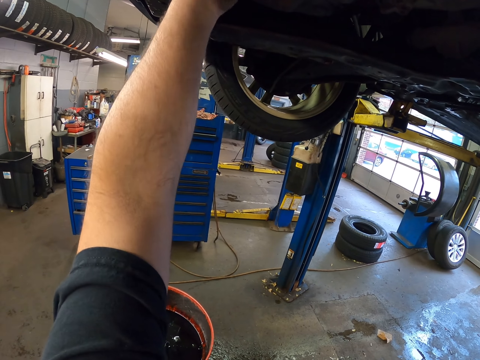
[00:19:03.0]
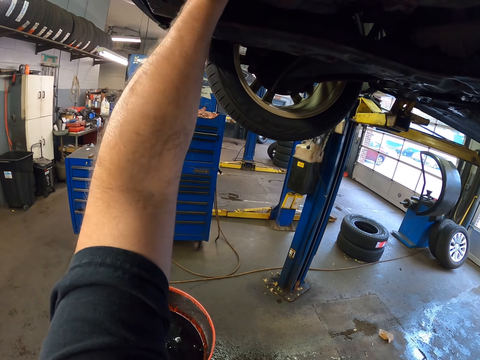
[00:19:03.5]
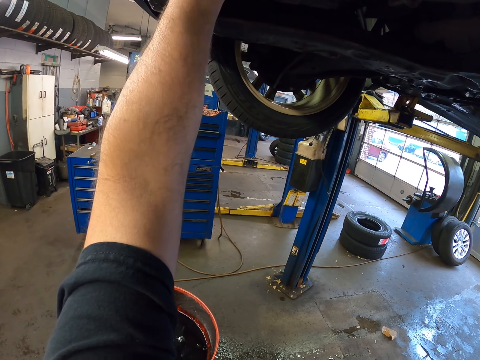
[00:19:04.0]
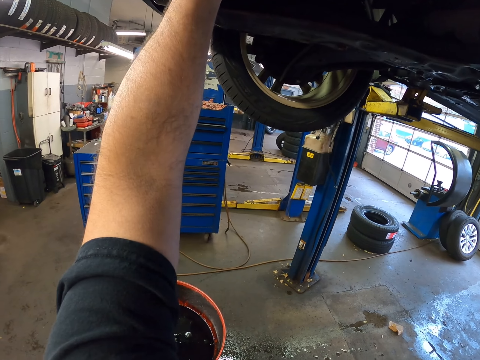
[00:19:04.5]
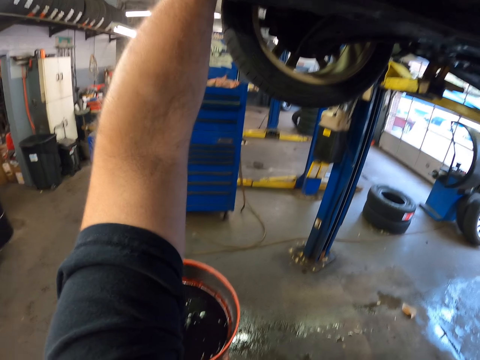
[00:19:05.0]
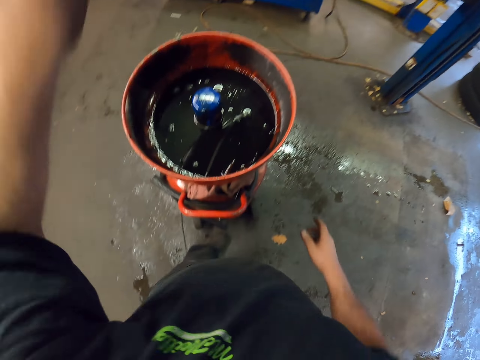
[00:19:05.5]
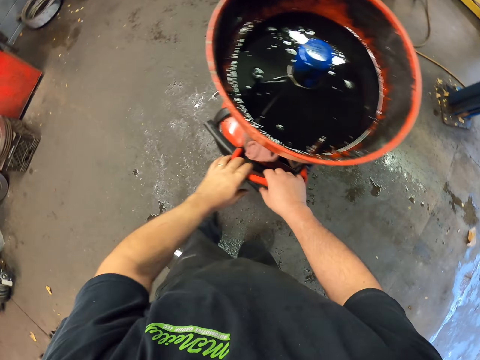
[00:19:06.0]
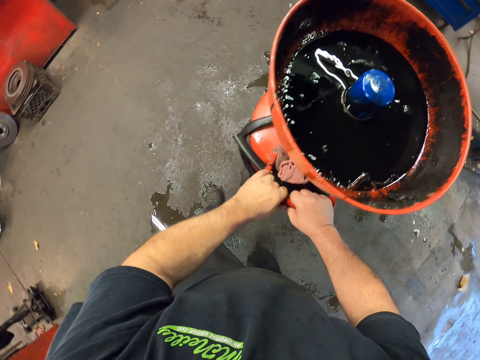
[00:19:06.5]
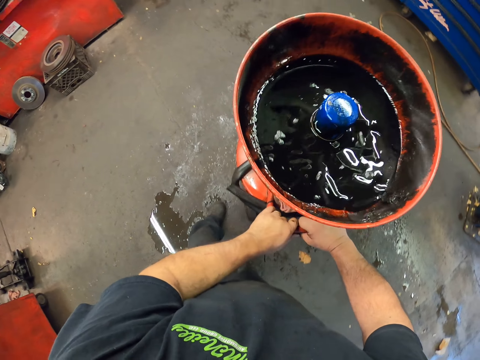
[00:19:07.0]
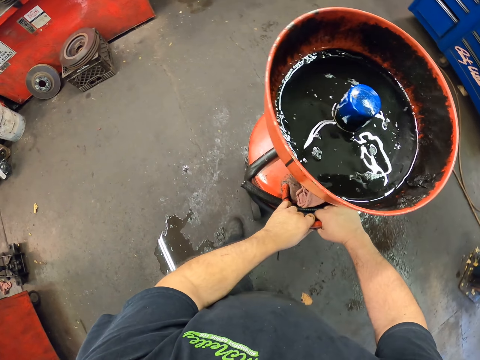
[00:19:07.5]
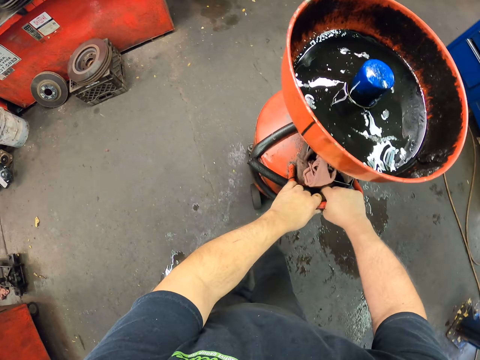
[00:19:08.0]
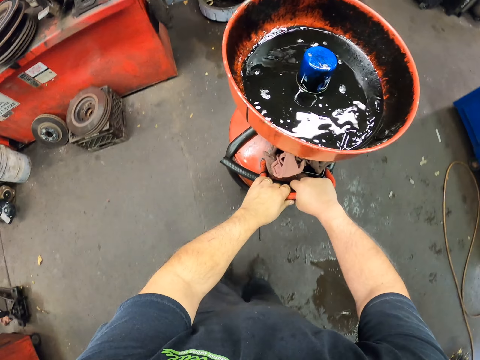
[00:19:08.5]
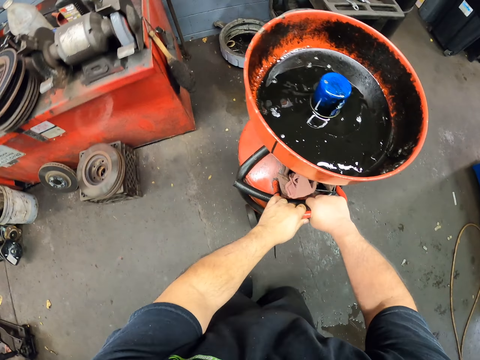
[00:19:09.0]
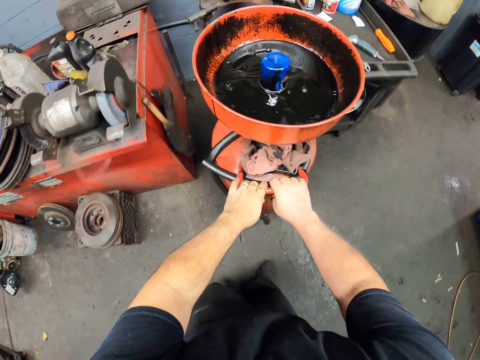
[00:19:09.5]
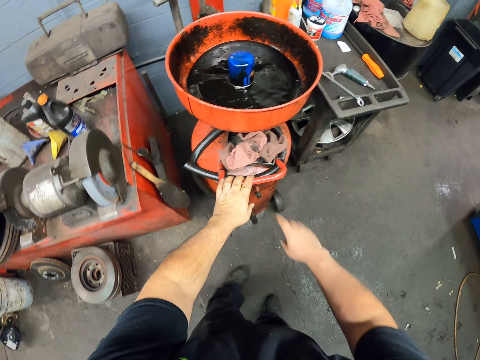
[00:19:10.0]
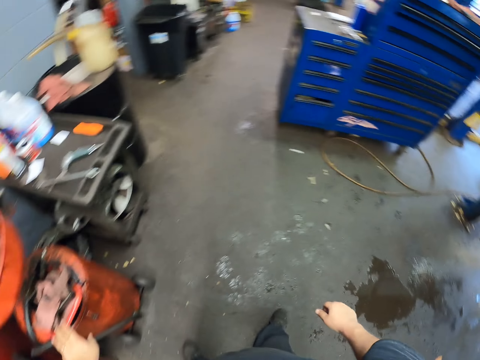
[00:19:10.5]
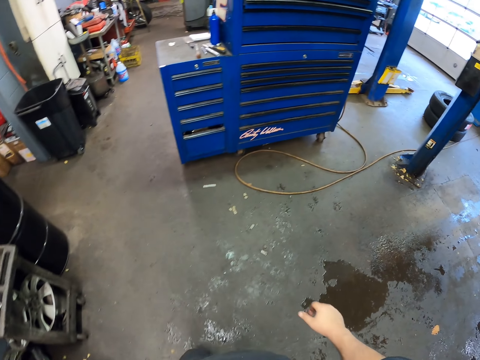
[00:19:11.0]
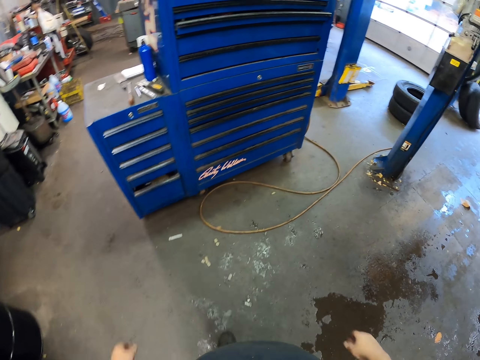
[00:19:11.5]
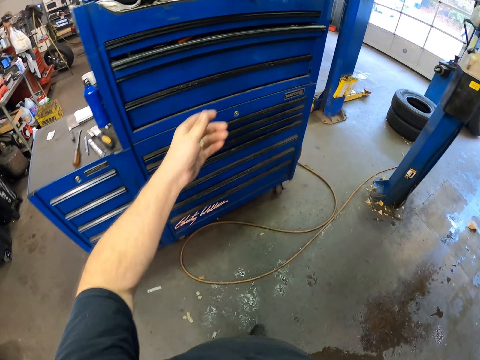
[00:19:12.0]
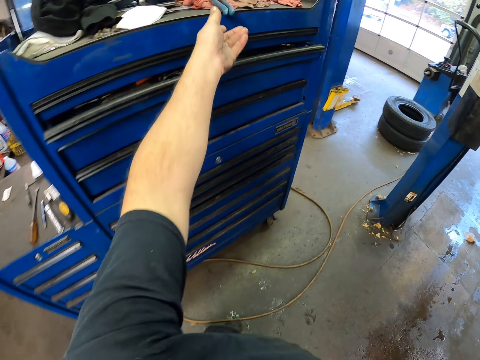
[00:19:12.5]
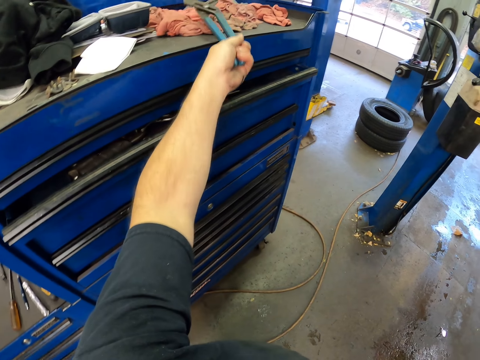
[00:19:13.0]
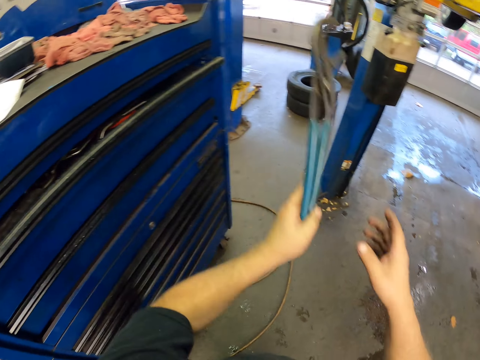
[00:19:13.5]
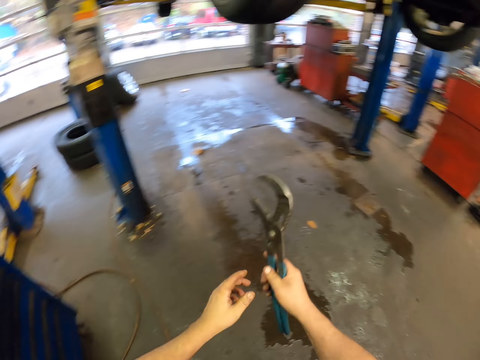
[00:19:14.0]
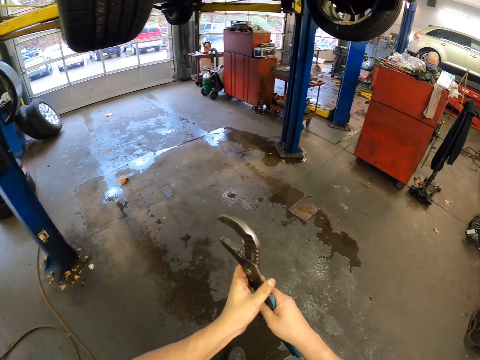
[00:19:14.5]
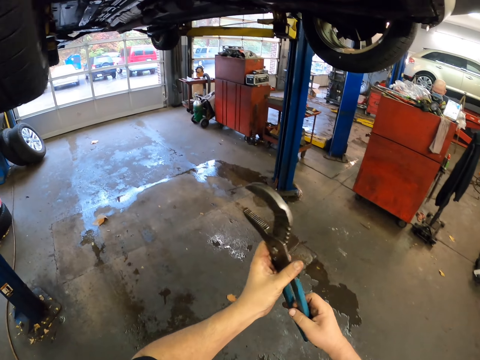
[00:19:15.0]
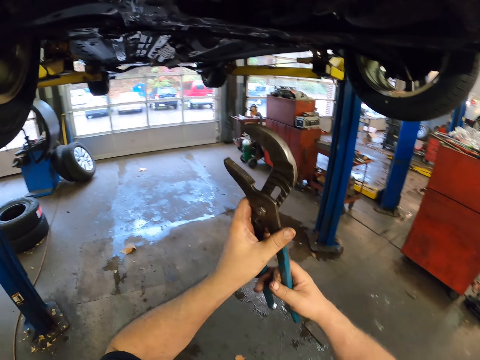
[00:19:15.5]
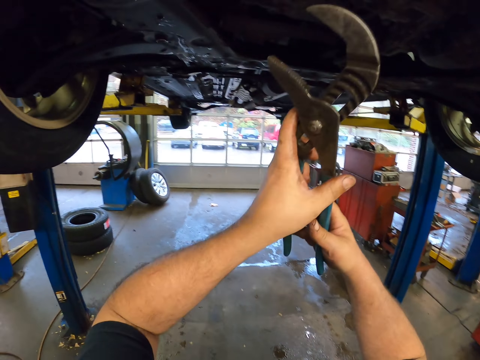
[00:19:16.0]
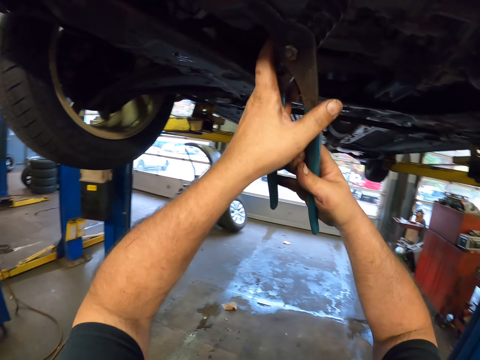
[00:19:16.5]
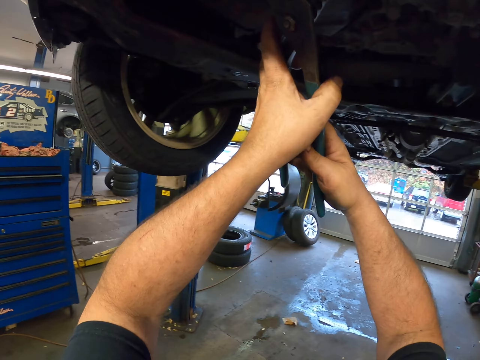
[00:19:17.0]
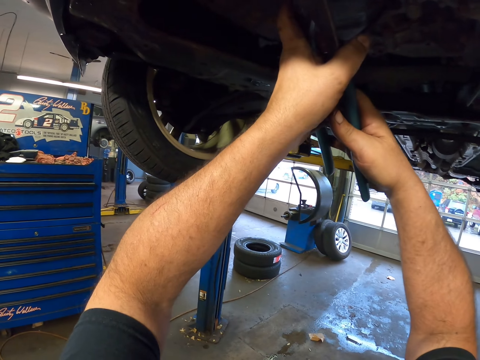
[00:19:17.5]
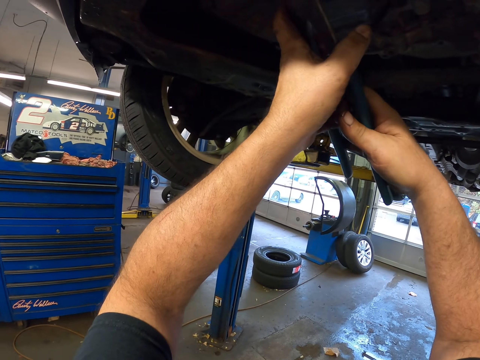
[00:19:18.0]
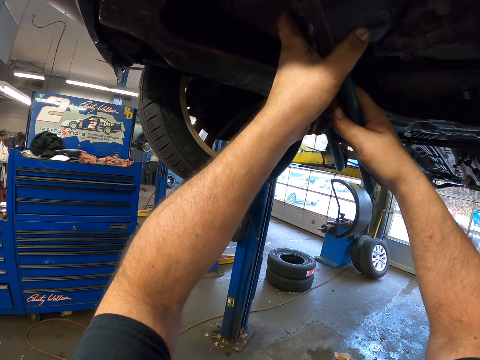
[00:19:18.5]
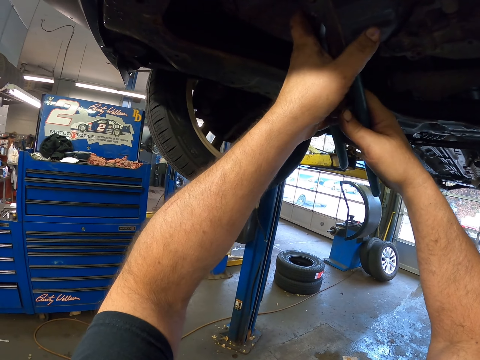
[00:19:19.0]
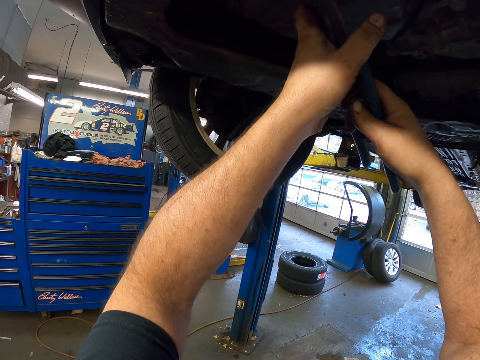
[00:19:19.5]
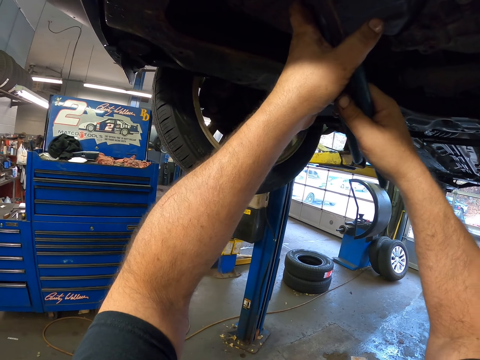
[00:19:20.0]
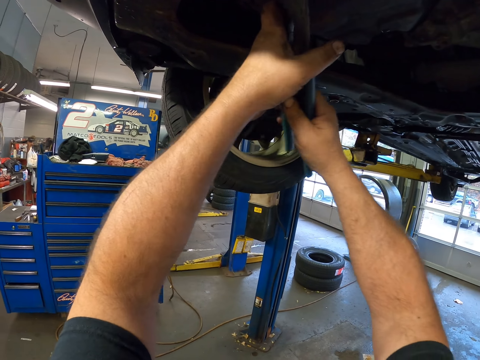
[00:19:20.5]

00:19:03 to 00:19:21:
The camera wearer pushes a machine aside. They walk towards the cabinet and pick pliers from the cabinet. They tie a nut. They adjust something with the pliers.

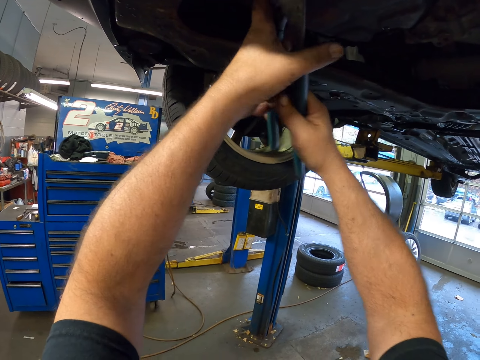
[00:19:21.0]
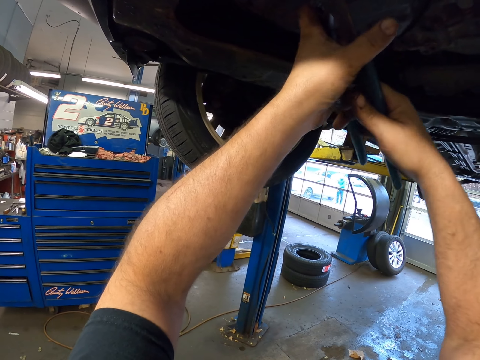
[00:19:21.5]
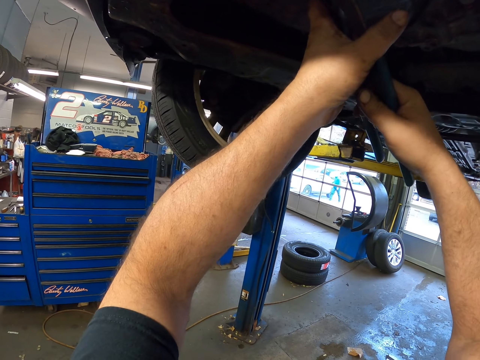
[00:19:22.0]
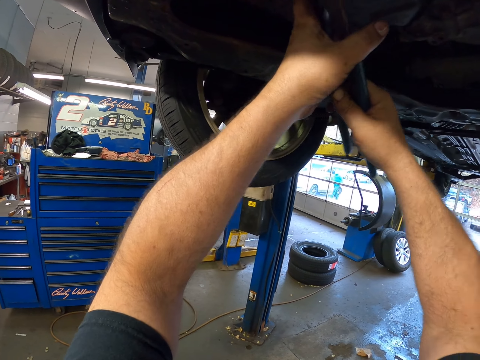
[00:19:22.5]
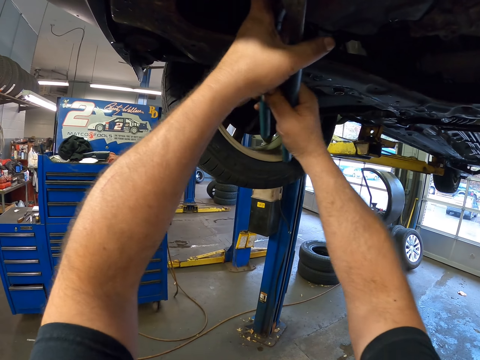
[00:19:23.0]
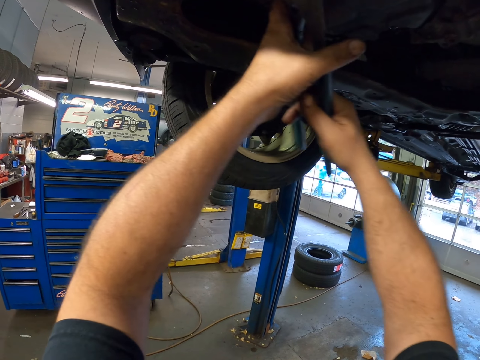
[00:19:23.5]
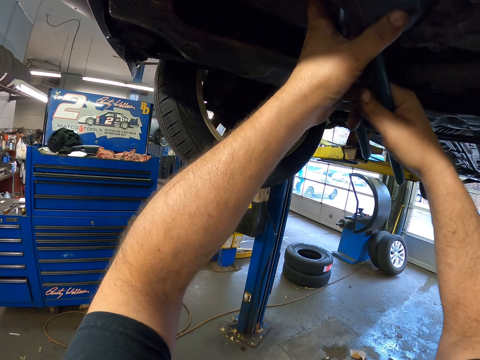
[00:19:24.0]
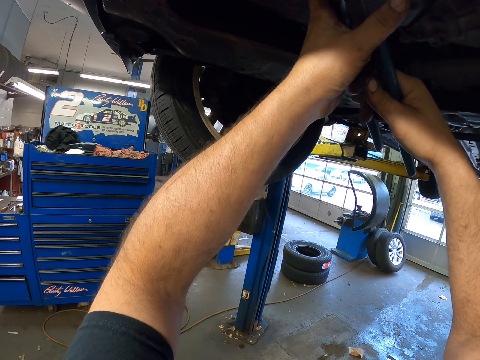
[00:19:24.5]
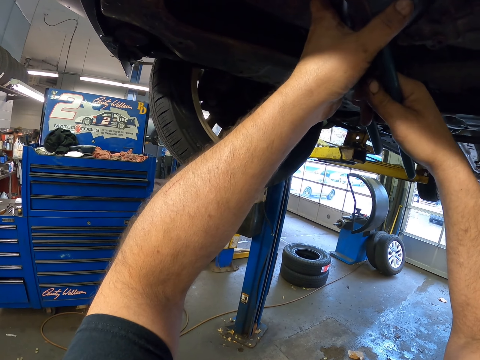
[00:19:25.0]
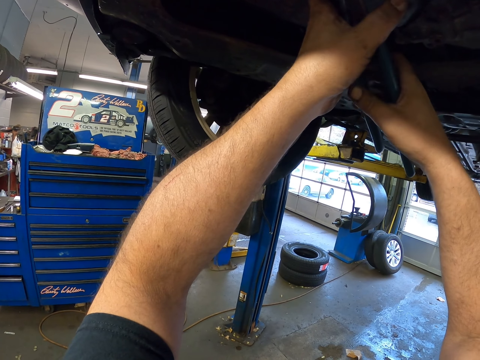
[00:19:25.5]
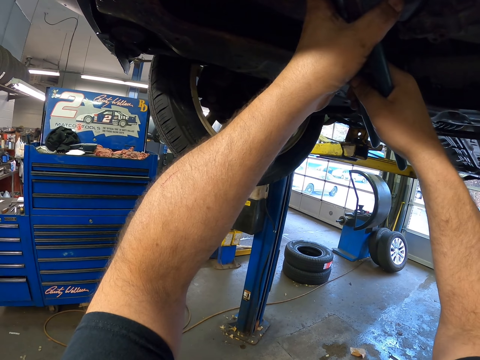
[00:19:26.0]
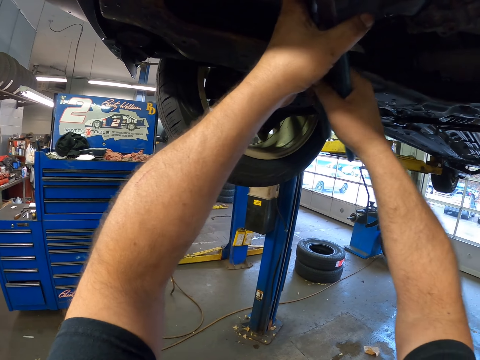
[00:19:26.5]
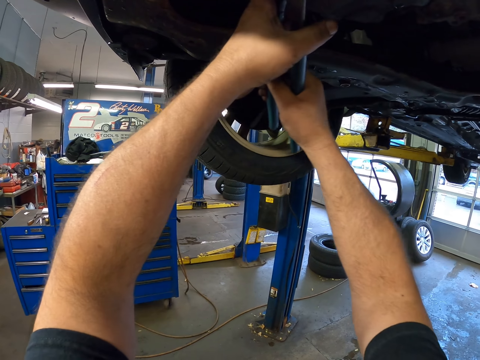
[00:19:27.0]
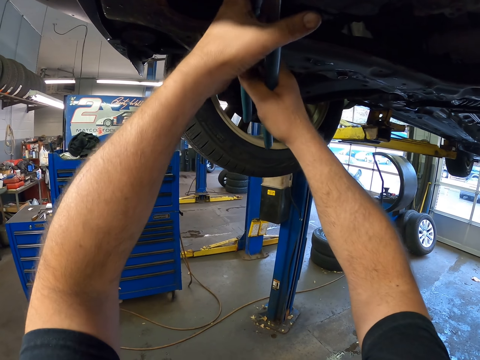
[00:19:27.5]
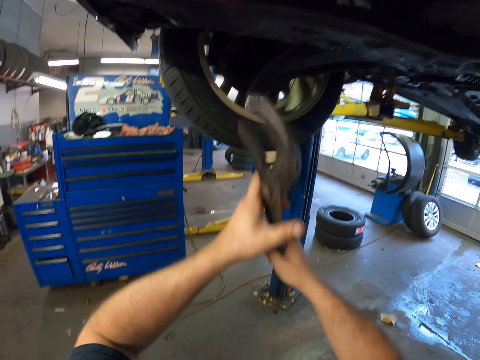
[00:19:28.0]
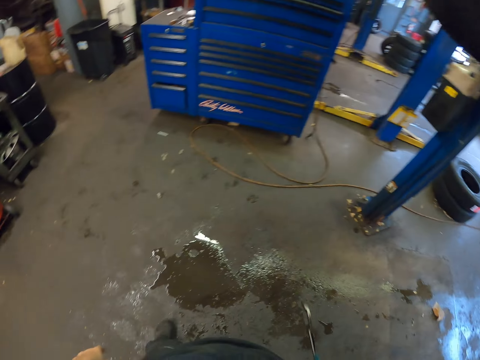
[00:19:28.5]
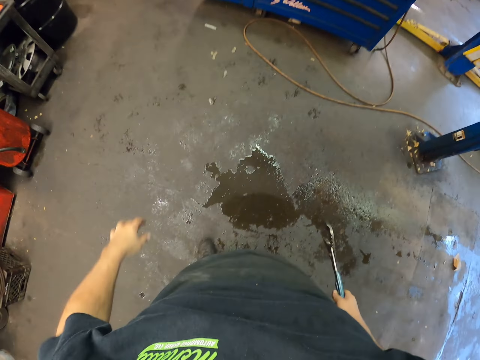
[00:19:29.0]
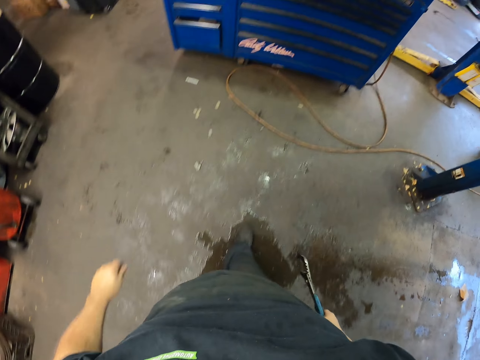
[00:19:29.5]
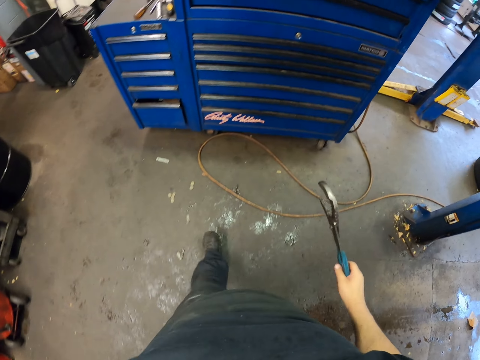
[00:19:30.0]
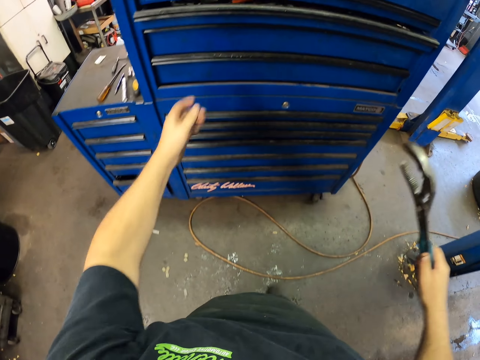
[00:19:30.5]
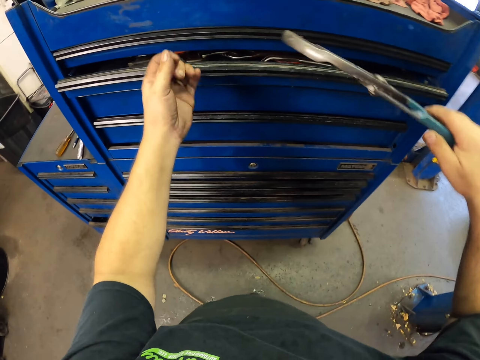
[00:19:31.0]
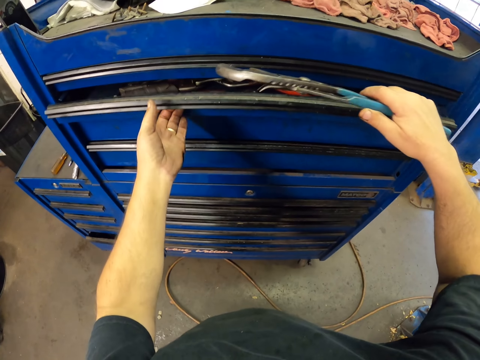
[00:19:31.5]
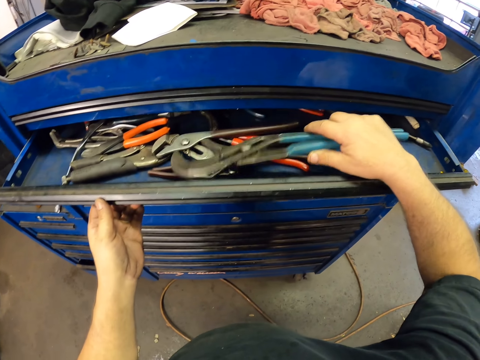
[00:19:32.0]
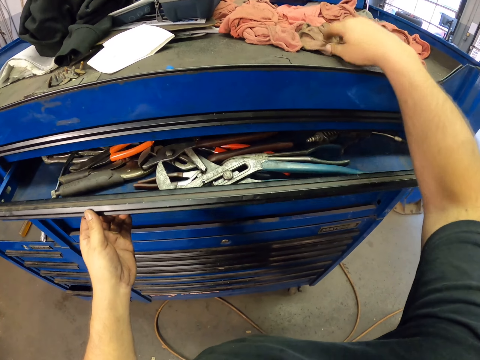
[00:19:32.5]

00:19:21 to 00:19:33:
The camera wearer walks towards the cabinet. They pull the drawer with a hand. They place the pliers on the drawer.
